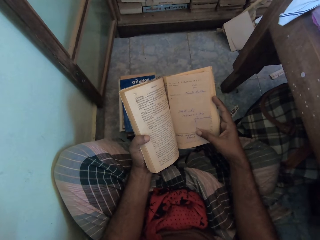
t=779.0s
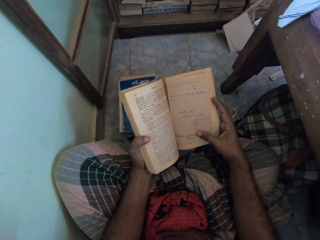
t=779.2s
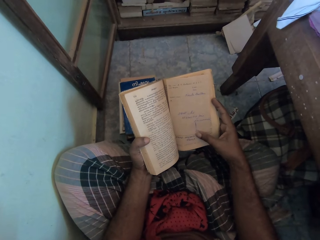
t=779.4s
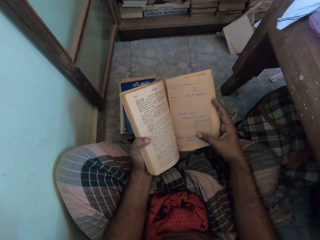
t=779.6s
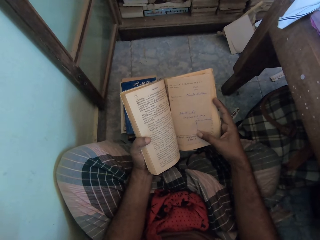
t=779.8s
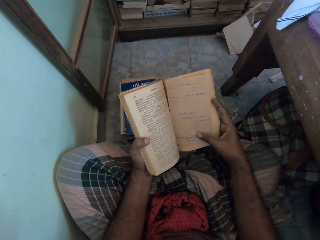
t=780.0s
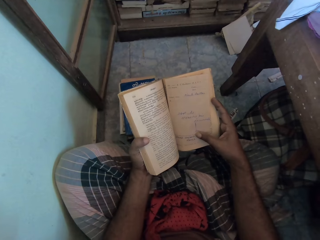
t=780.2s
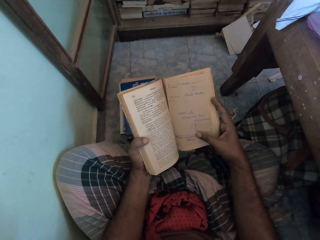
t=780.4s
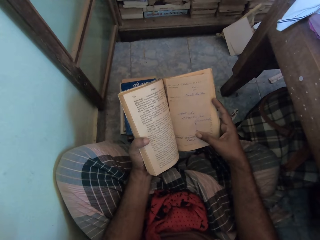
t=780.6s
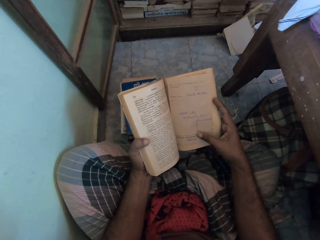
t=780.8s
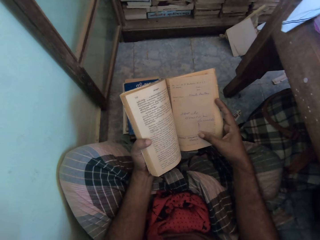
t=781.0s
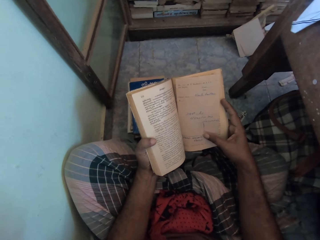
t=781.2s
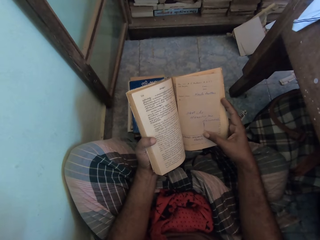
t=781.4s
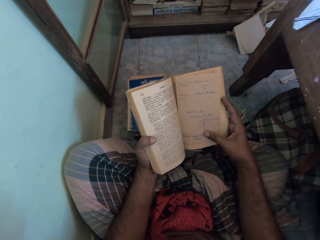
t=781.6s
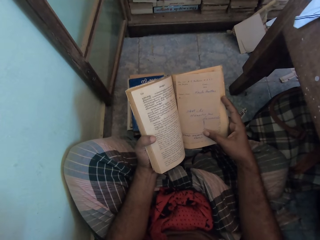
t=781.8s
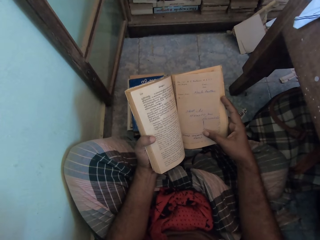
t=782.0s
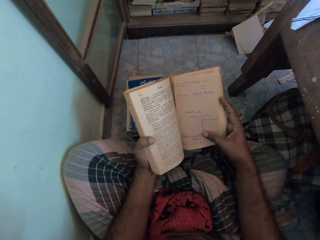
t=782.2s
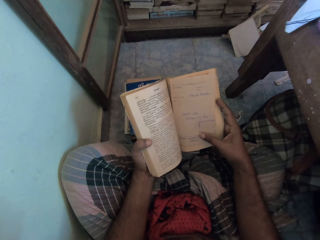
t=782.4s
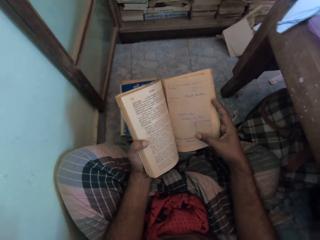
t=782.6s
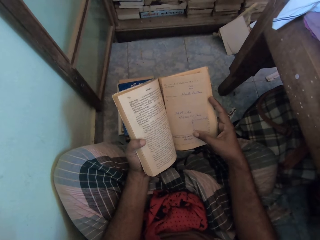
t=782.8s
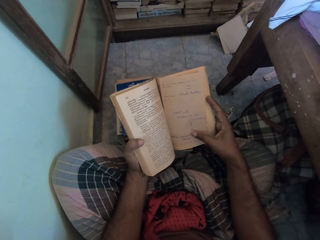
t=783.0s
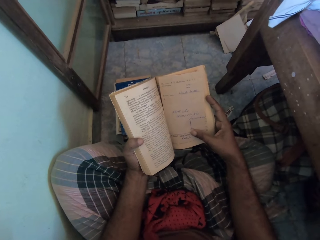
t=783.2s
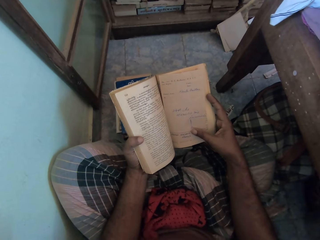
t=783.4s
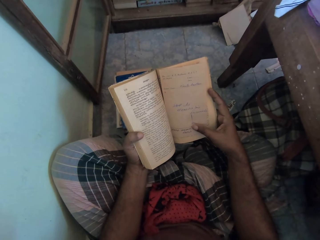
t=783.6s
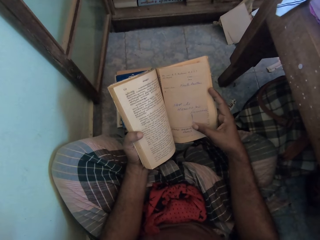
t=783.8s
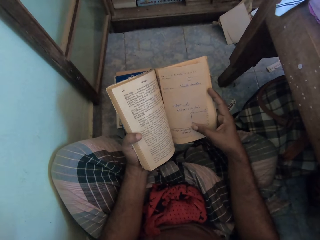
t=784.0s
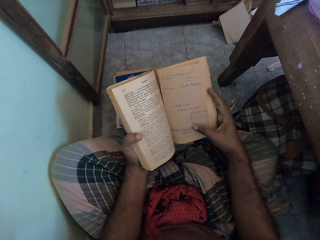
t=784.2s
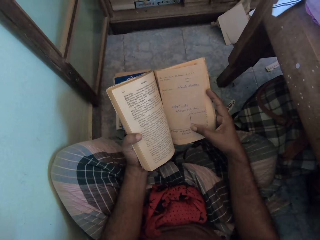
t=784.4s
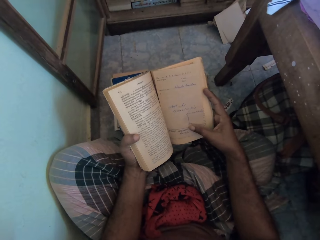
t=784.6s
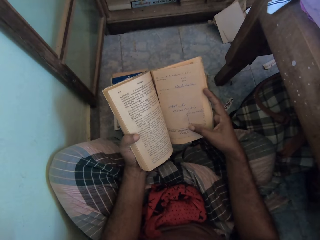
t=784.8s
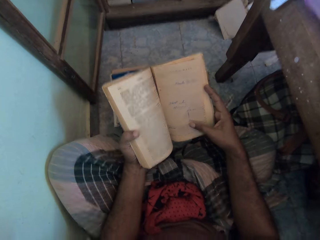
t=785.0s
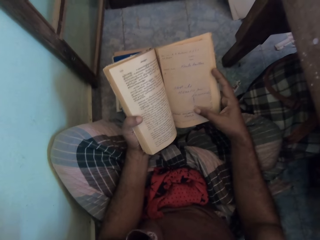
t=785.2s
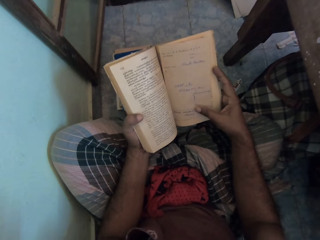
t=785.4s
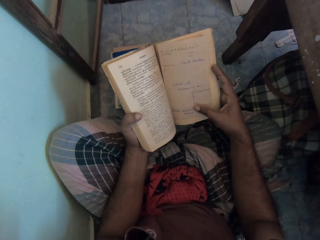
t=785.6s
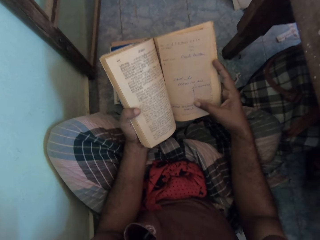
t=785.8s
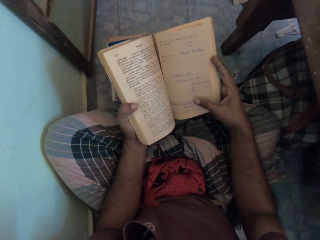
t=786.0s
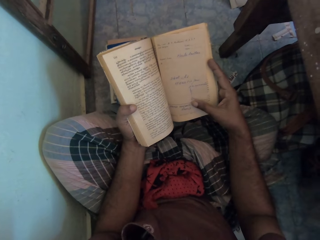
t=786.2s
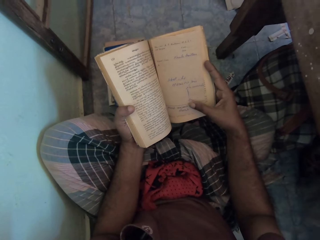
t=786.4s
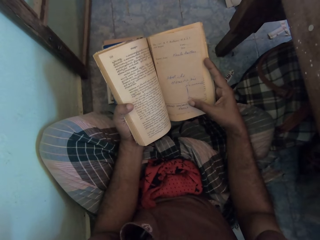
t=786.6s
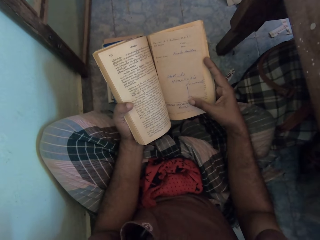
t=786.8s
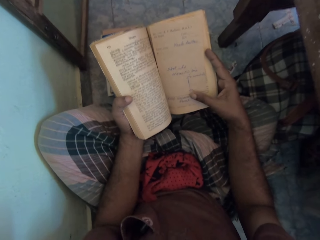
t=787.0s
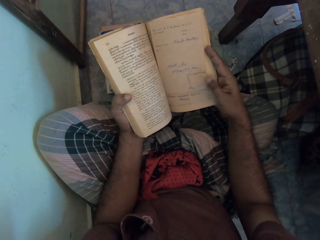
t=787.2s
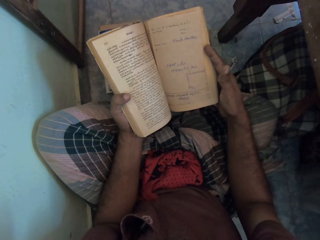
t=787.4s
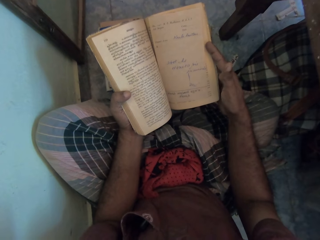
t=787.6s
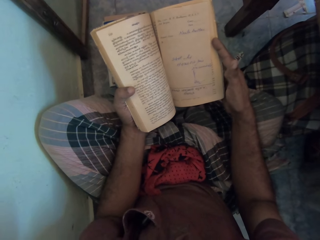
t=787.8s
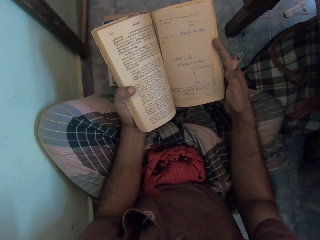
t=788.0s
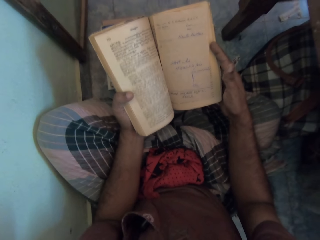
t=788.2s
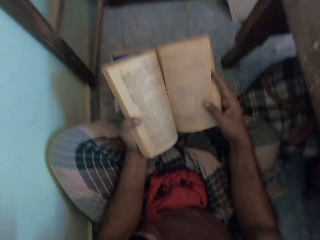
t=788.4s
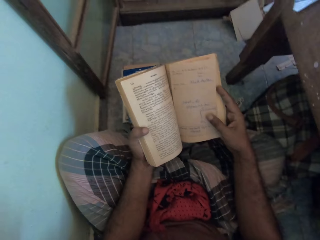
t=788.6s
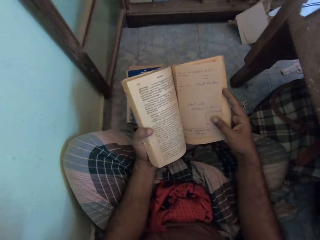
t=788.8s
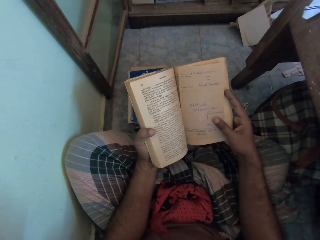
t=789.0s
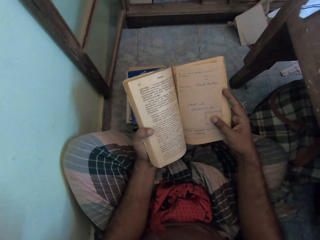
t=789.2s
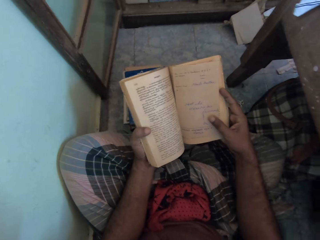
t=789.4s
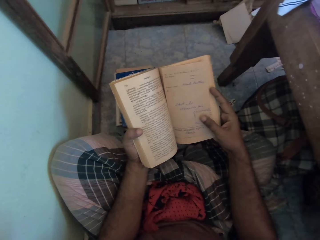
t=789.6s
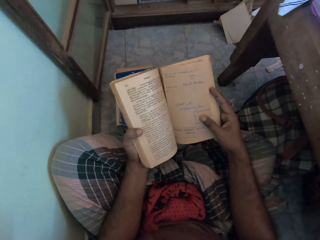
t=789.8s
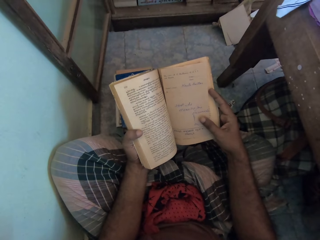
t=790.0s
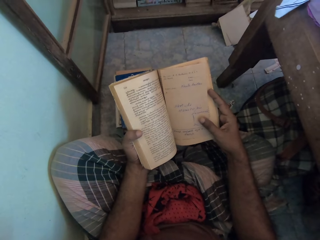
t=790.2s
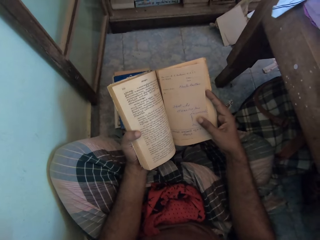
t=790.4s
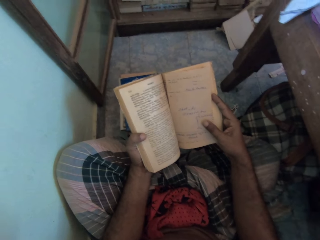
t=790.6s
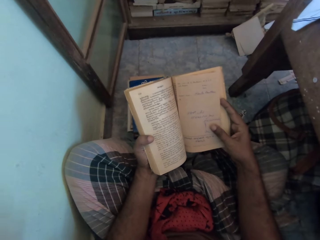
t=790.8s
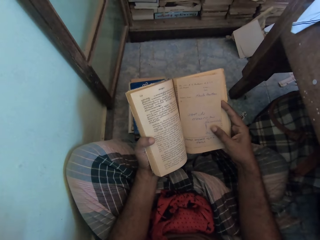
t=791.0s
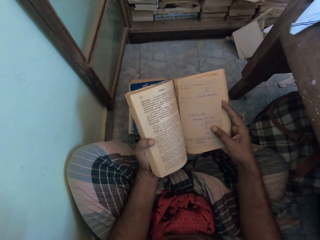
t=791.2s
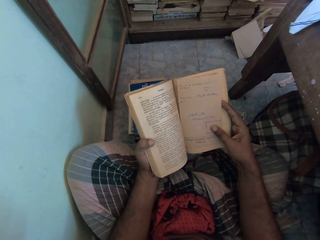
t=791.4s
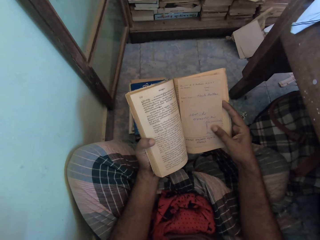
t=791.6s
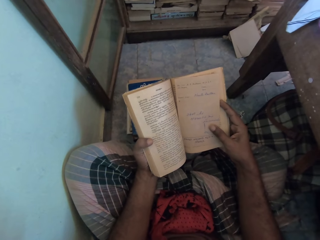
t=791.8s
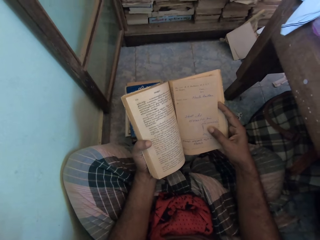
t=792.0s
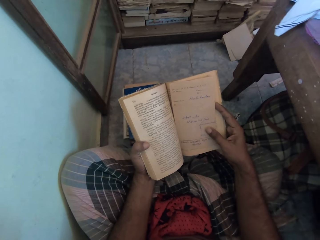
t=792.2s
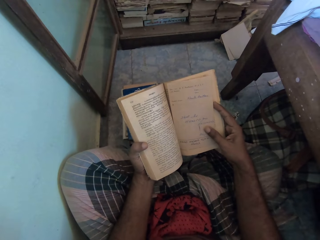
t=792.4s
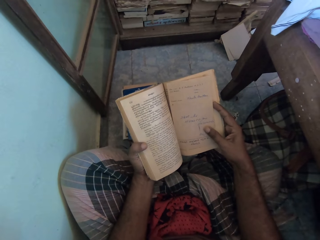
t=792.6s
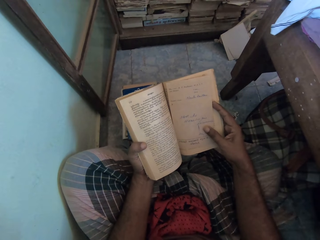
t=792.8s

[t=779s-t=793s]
The camera wearer moves the thumb finger. They read the book.

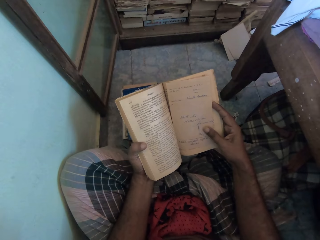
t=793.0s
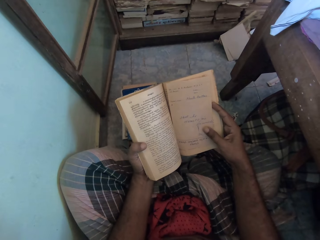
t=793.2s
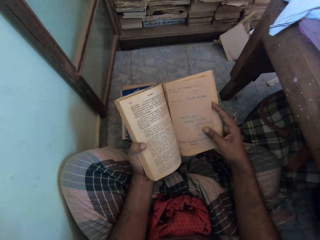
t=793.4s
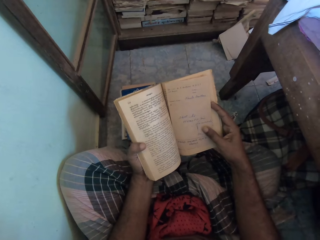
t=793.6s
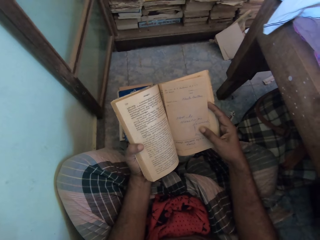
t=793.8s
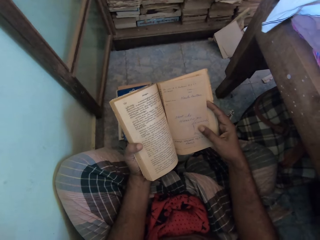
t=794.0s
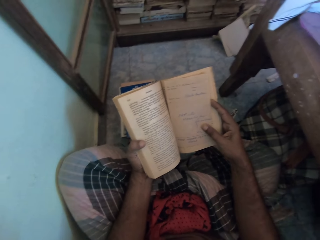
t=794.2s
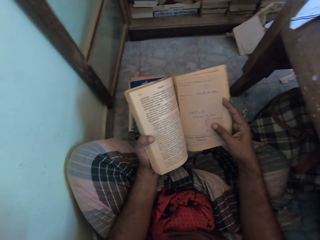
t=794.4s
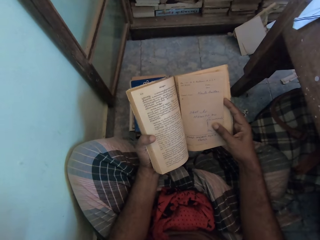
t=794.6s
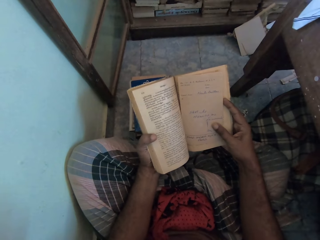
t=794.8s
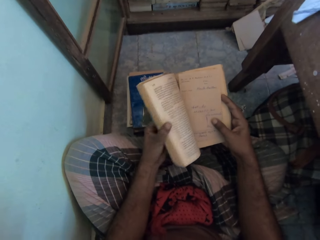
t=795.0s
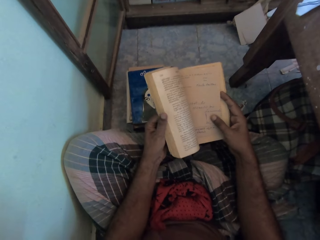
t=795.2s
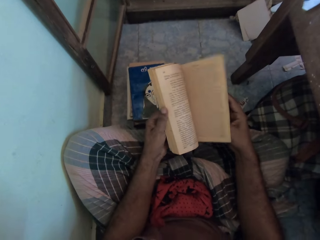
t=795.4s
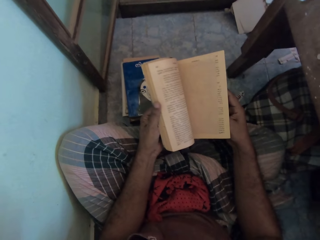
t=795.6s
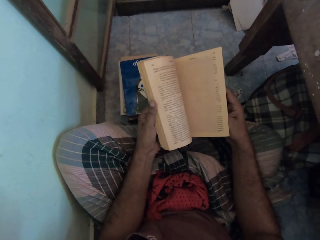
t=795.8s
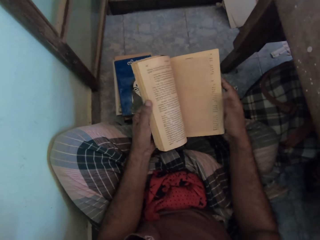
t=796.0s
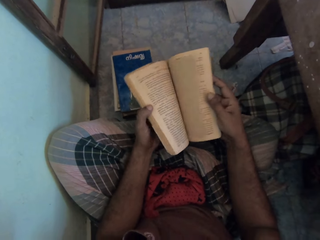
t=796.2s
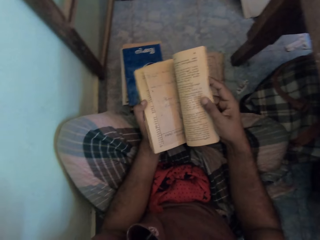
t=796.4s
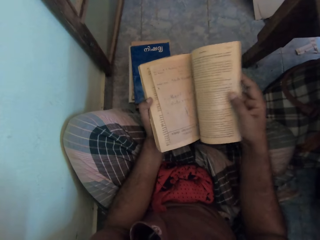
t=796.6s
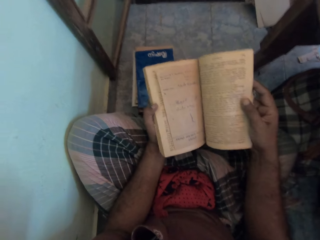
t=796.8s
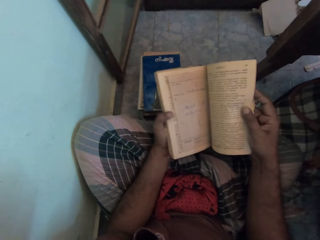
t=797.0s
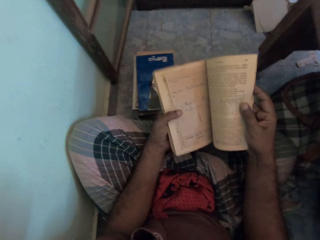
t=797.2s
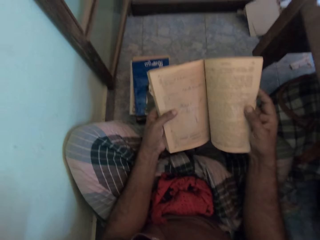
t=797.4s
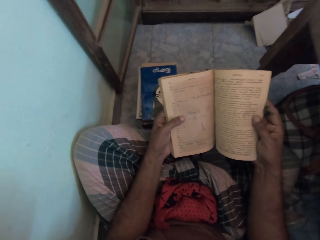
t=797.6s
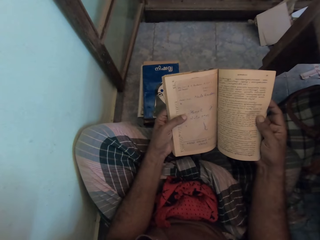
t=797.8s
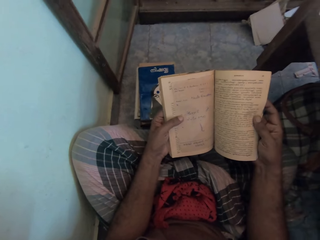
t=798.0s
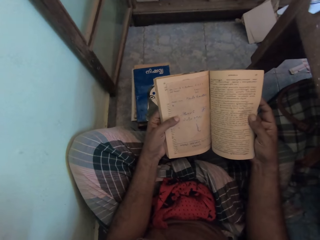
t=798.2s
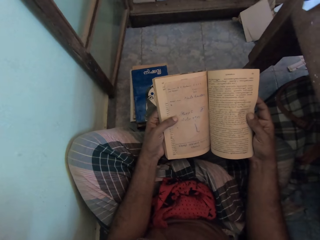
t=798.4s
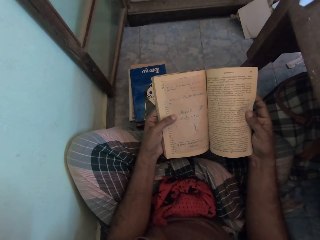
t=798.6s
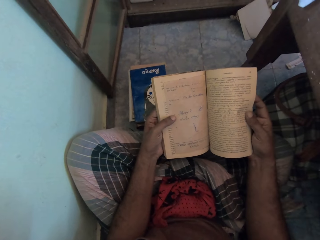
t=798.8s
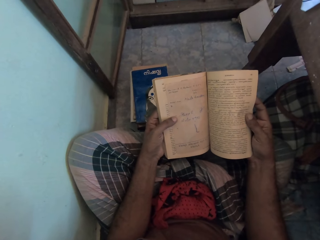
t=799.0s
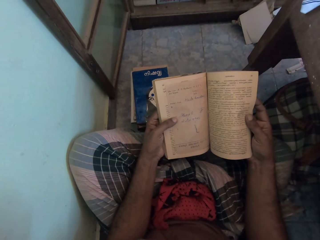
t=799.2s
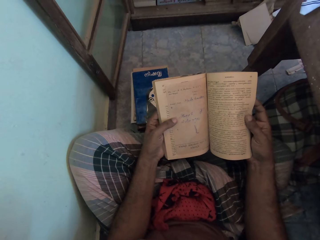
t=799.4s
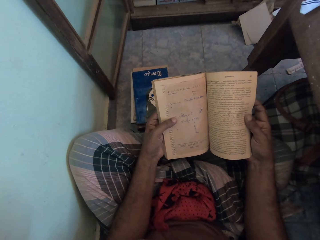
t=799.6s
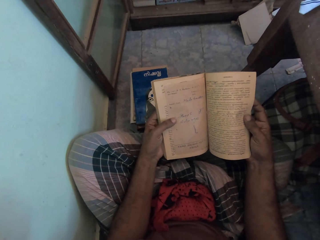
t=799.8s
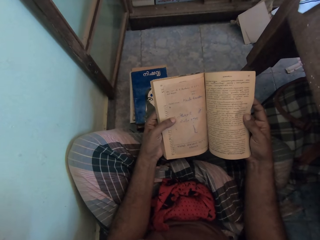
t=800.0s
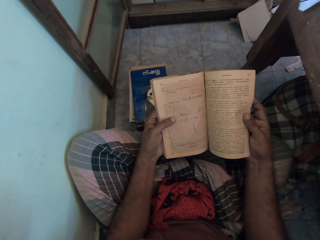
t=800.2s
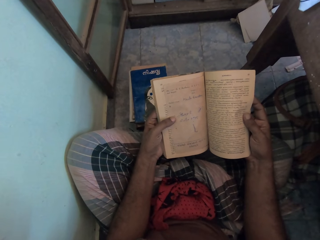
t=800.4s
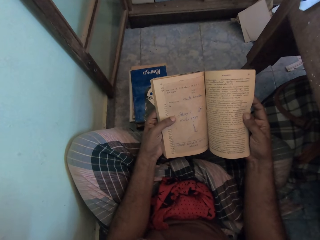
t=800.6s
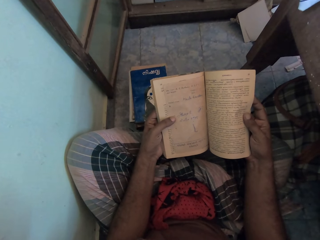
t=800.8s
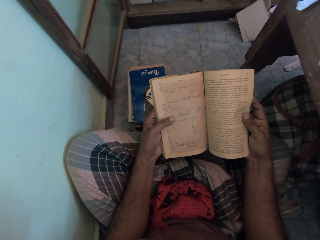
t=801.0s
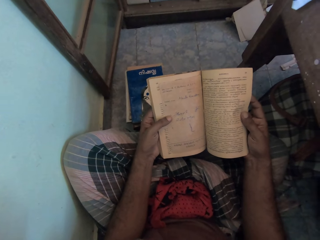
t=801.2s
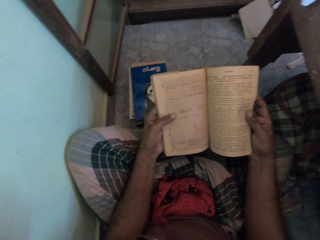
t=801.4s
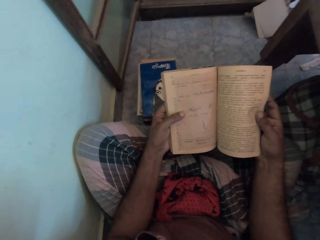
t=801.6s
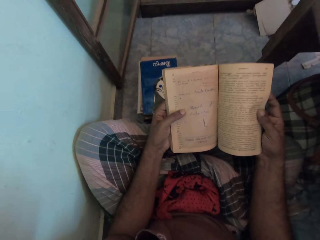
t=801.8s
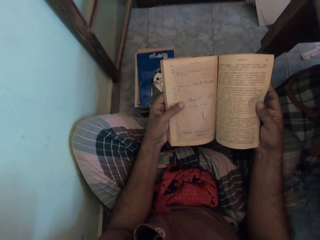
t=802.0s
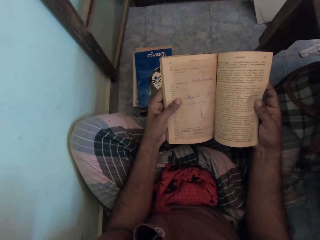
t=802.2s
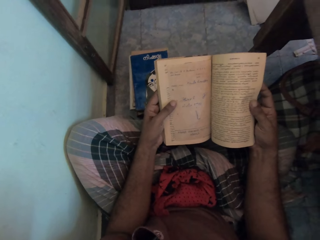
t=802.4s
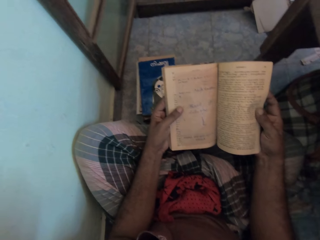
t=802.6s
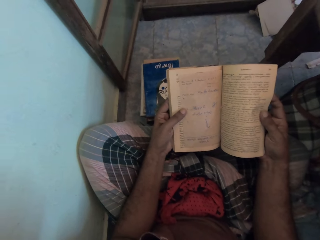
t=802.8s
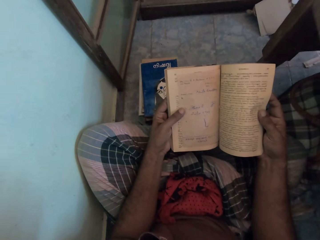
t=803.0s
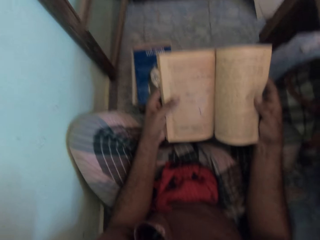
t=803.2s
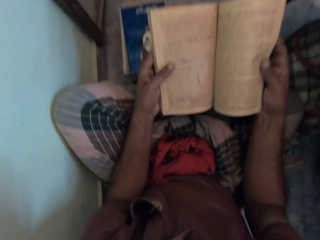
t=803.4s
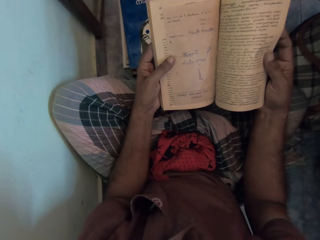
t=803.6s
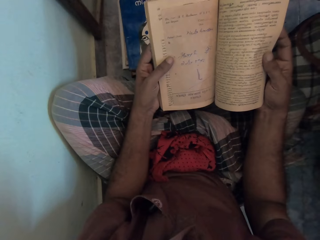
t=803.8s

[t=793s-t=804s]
The camera wearer opens the pages in the book. They read the book.
